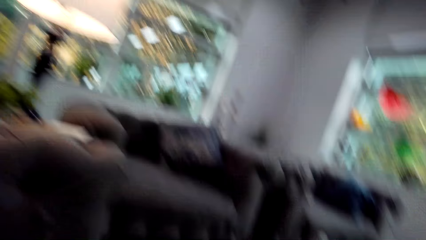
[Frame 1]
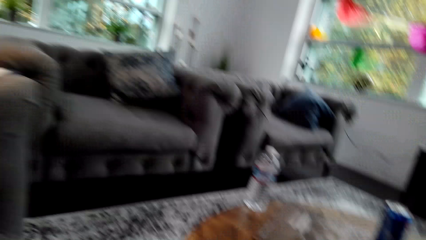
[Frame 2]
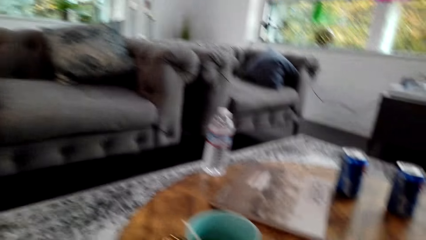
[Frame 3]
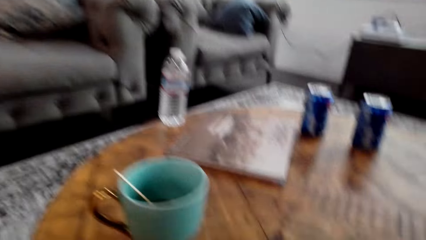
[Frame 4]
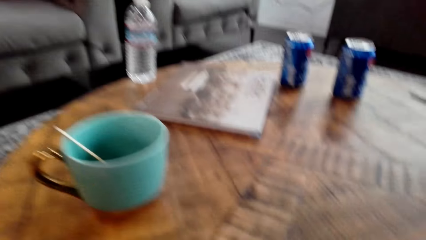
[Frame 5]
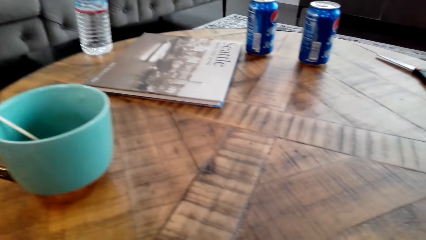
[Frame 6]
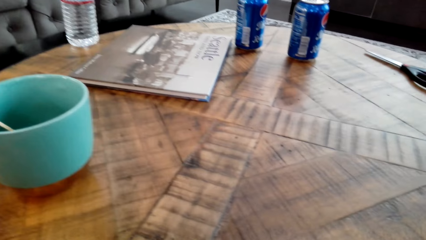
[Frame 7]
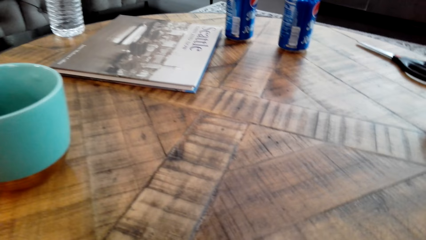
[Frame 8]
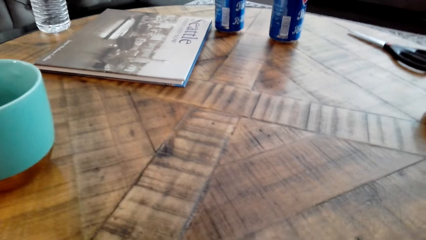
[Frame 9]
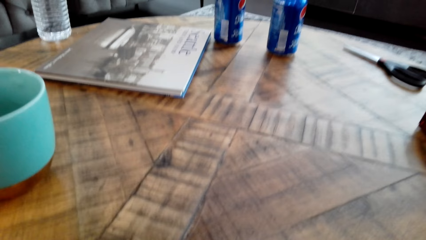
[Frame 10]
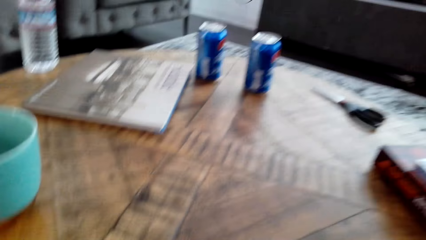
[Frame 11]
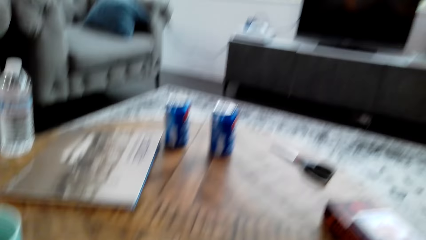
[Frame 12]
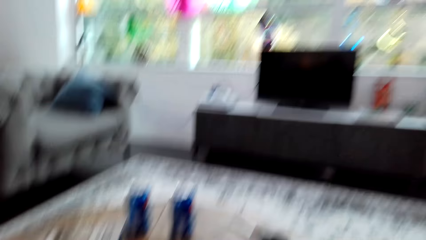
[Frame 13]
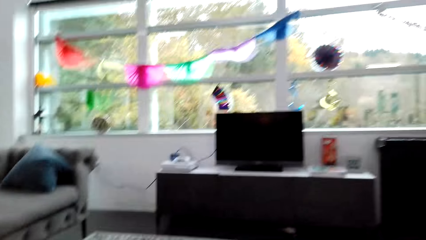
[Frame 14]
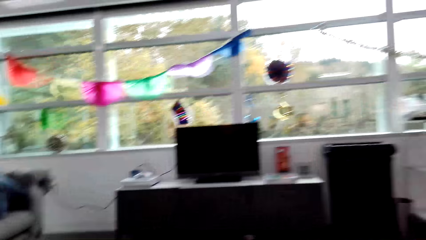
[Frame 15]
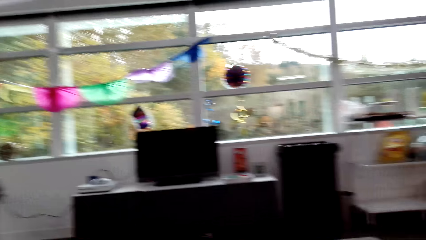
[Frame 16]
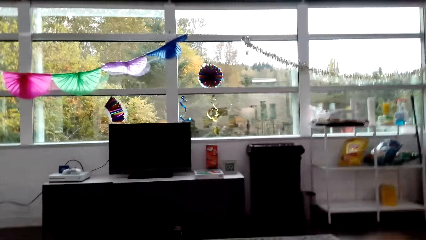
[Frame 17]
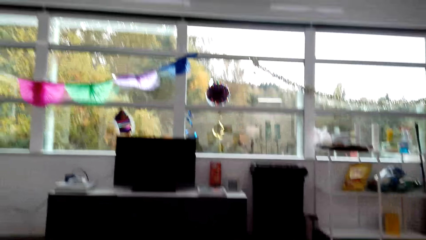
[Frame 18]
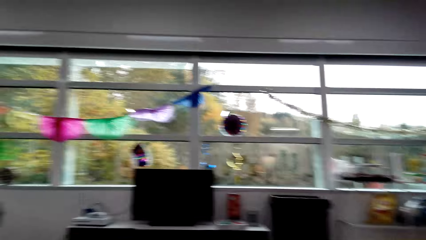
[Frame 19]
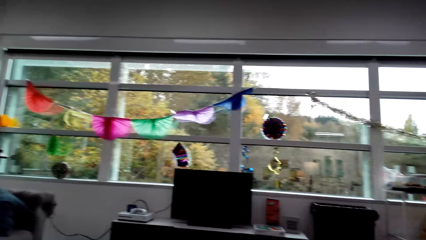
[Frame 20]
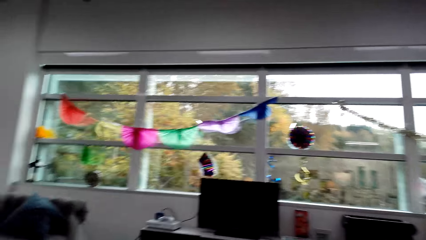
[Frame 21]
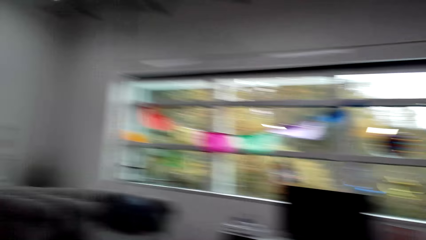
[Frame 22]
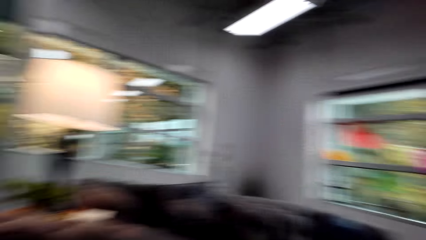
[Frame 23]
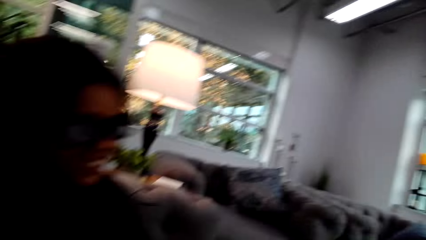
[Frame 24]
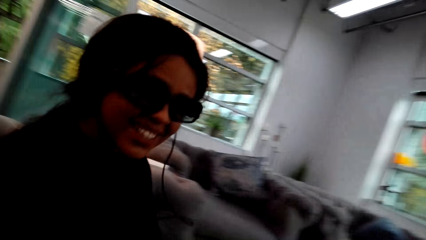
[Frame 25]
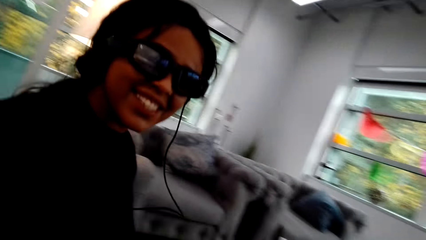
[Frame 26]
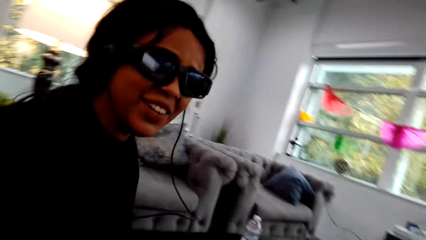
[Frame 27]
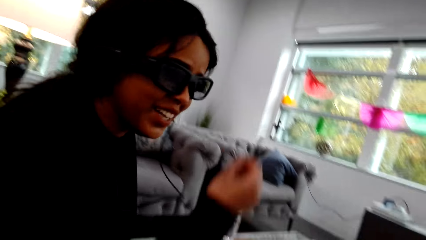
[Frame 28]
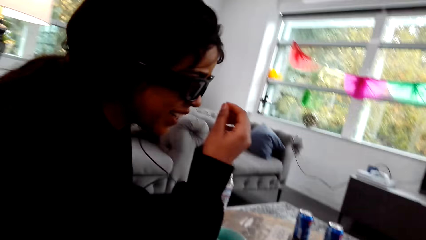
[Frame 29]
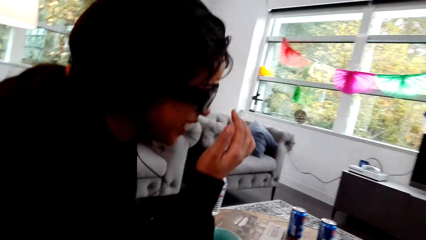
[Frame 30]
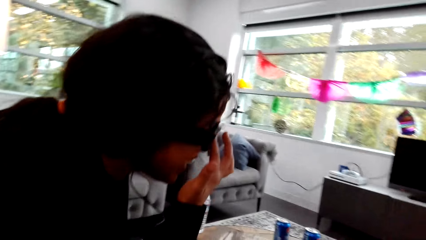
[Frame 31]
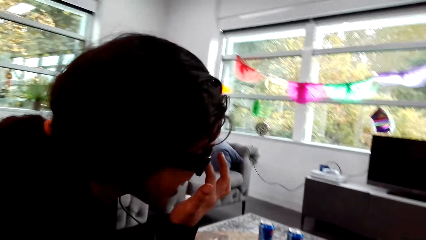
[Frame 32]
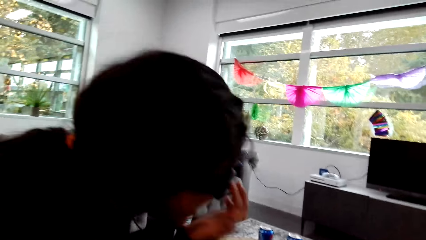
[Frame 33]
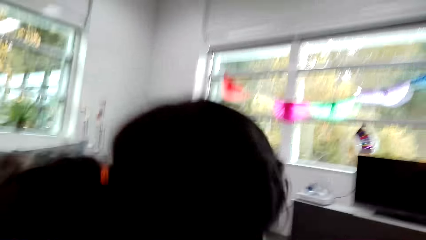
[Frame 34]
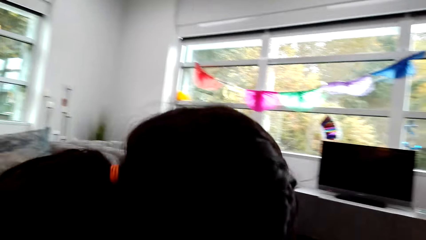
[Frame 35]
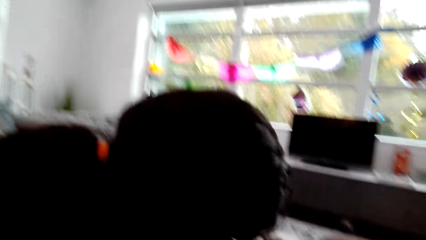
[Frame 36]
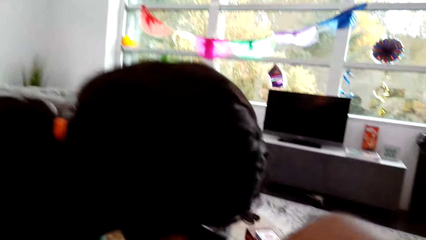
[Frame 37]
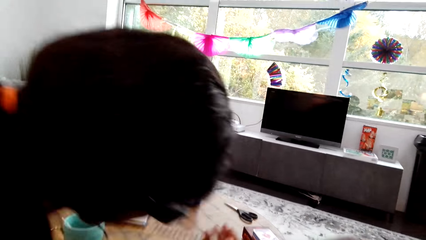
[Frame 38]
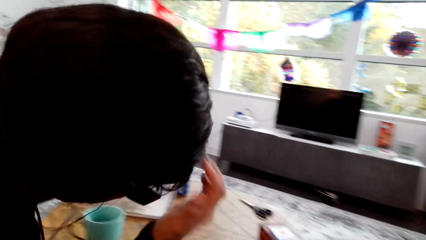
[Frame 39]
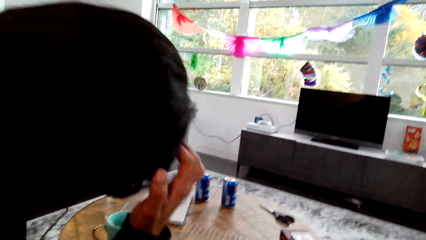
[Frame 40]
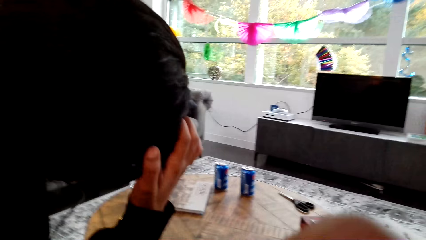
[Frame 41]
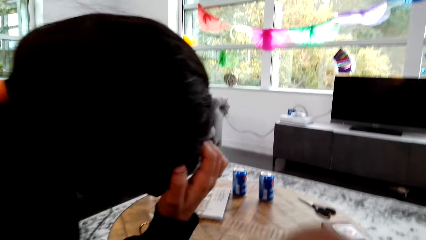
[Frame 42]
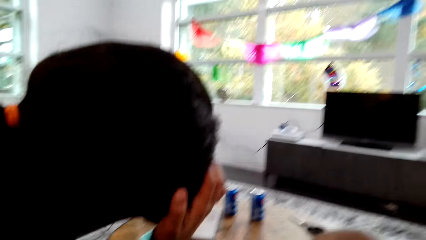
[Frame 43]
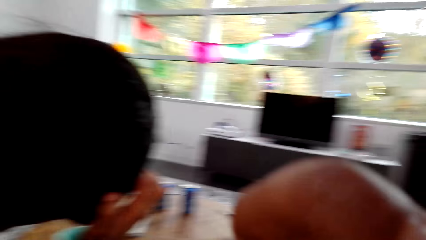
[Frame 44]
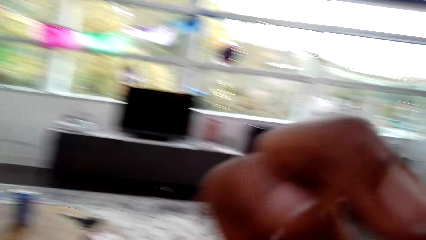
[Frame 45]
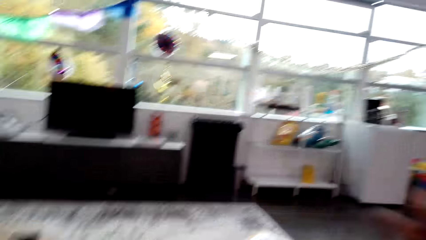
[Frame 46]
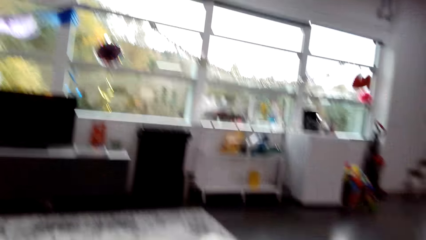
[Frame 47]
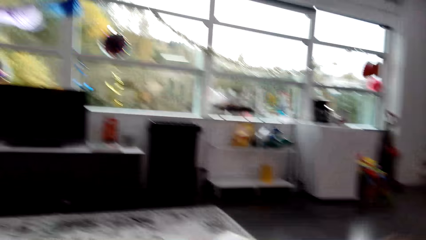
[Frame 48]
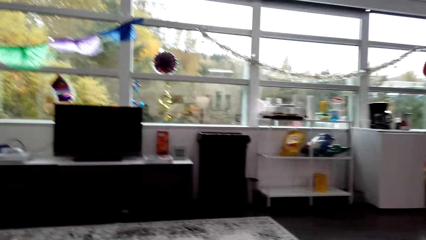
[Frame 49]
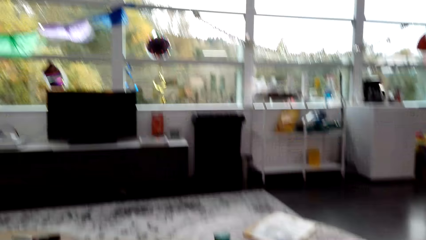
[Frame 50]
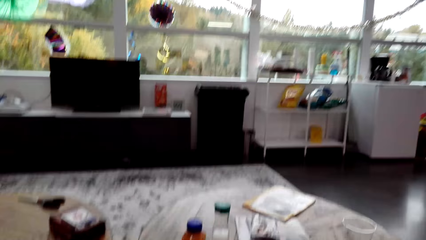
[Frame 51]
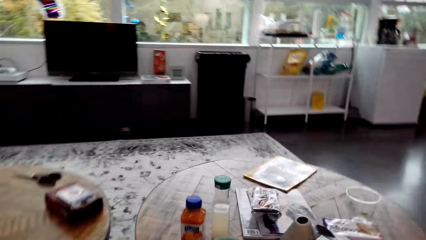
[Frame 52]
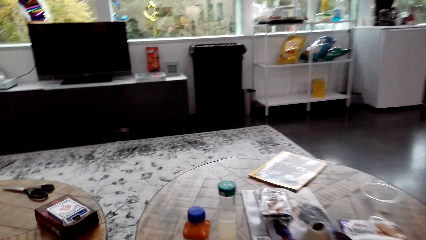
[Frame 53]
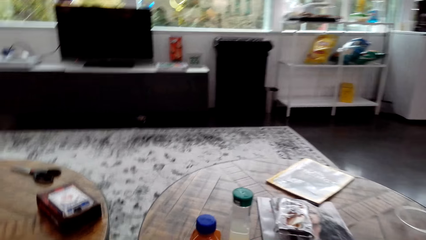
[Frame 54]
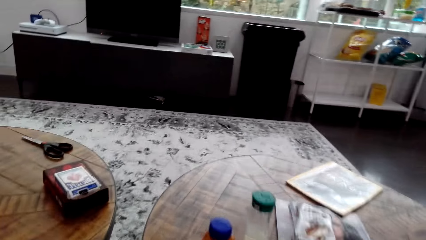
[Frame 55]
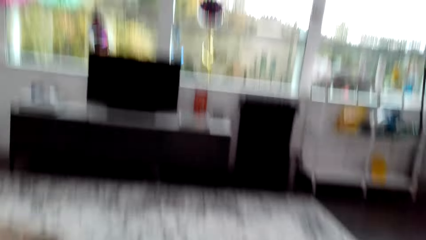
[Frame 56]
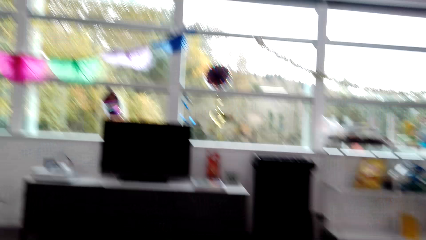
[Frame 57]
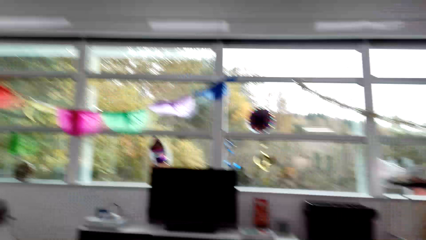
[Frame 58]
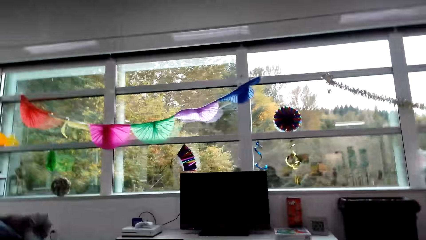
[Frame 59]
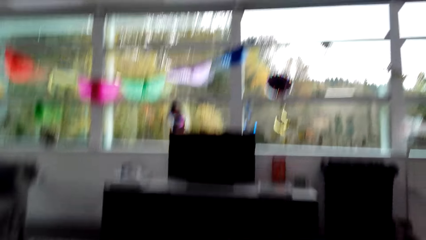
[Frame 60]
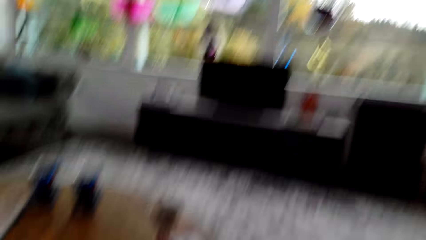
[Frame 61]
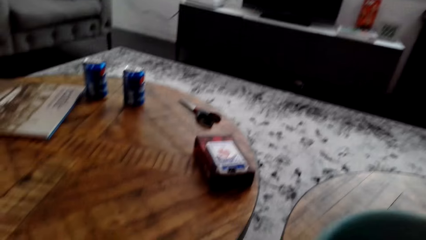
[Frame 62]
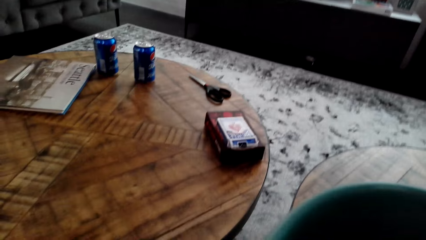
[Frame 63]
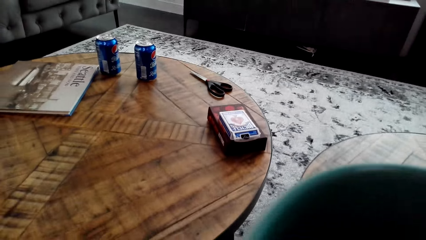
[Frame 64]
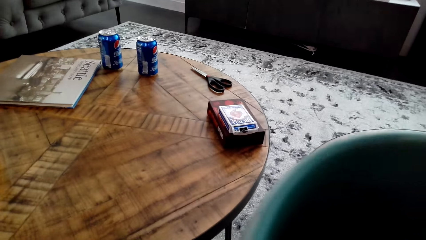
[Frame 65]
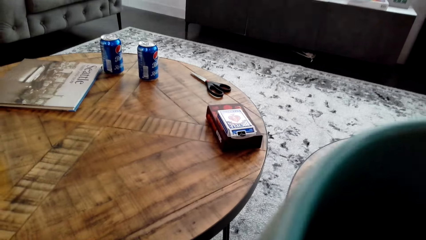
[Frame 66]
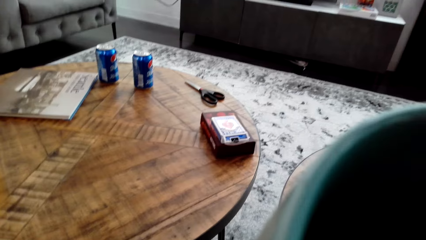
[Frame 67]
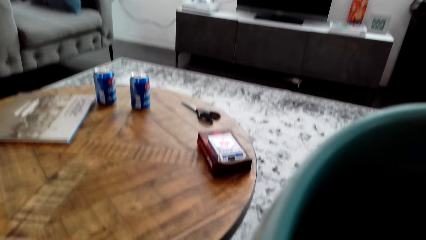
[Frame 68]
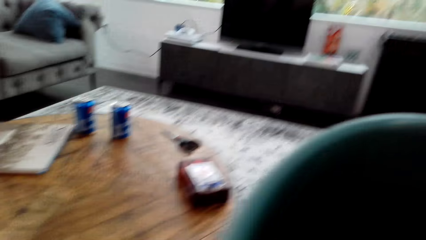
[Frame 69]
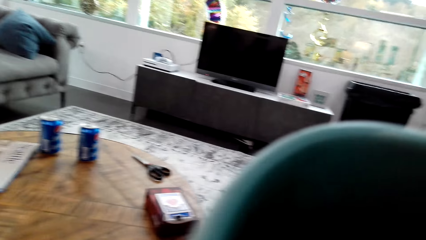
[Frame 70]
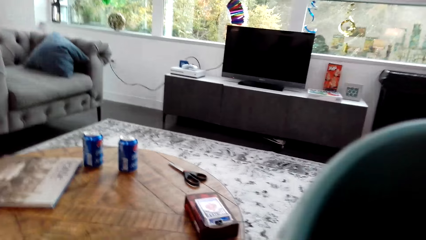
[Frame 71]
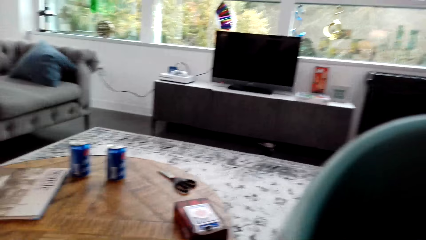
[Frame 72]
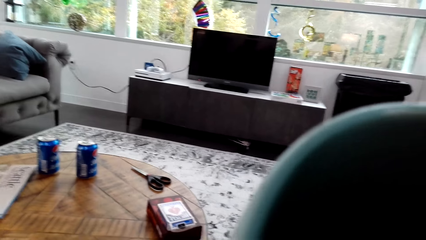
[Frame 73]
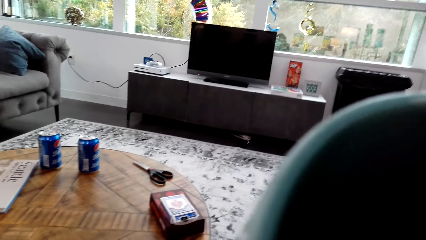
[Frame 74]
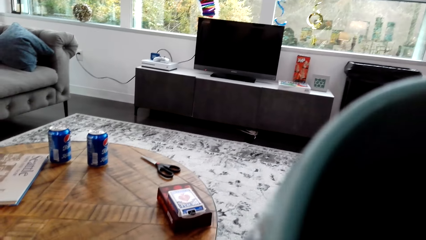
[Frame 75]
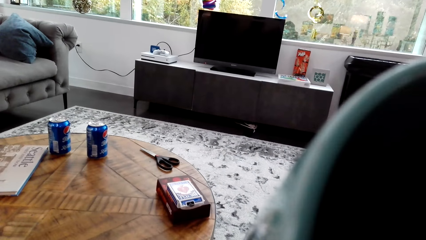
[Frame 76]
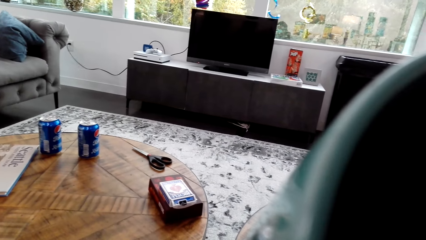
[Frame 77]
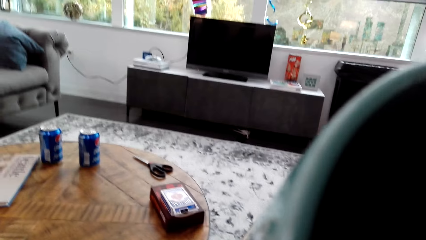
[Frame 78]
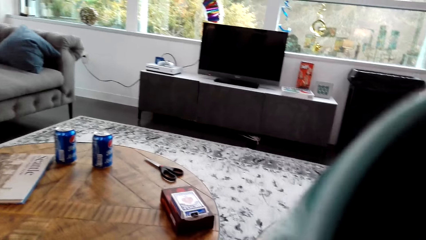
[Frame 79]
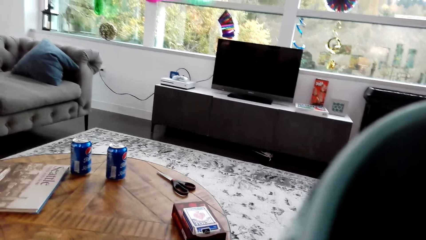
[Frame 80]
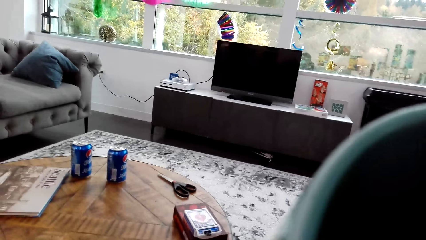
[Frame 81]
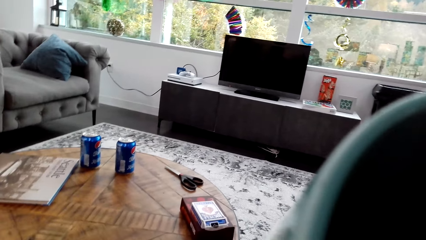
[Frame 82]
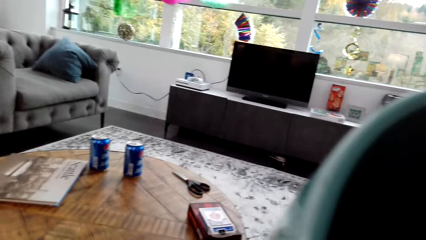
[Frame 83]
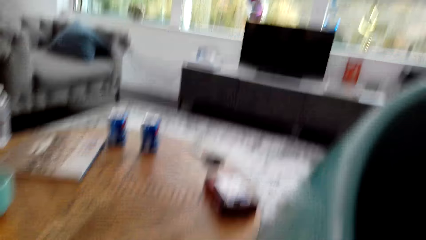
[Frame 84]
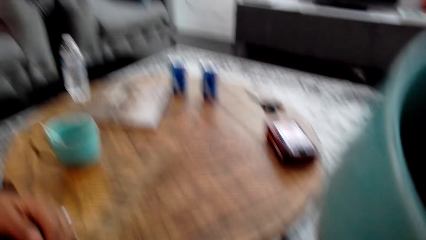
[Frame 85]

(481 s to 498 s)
A woman leans to the front. The woman interacts with the camera wearer. The woman holds her eyeglasses, leans on her hand, rubs her head, and scratches her head. The camera wearer lifts a hand. They look around a room. They drink from a cup.
